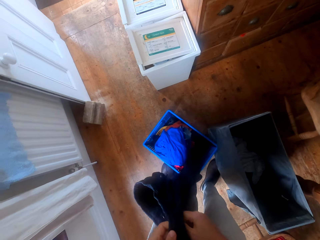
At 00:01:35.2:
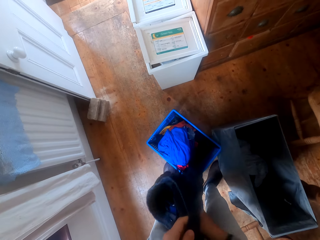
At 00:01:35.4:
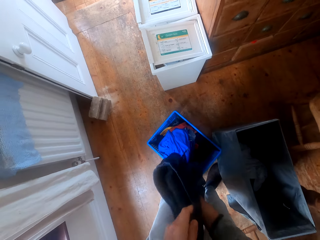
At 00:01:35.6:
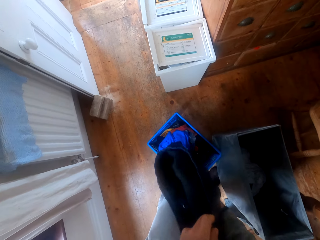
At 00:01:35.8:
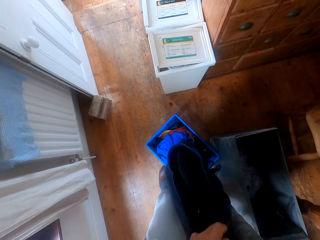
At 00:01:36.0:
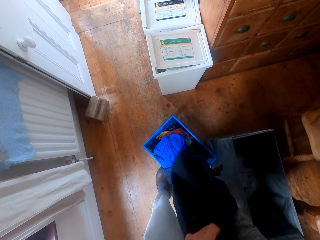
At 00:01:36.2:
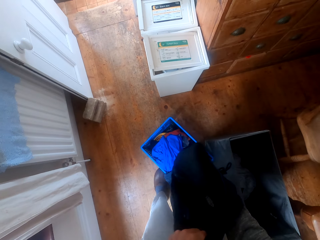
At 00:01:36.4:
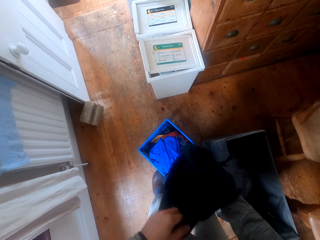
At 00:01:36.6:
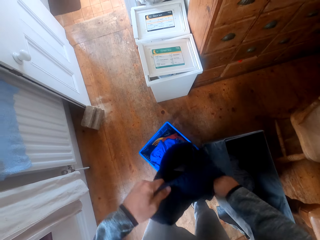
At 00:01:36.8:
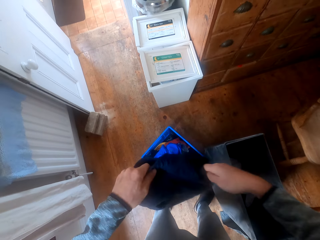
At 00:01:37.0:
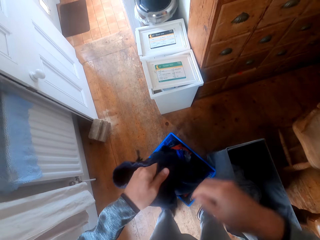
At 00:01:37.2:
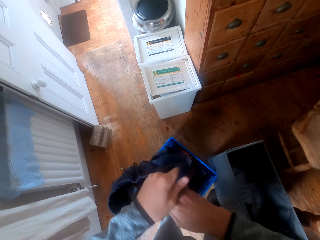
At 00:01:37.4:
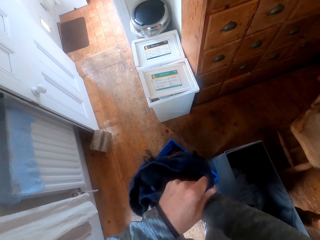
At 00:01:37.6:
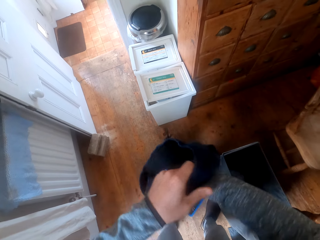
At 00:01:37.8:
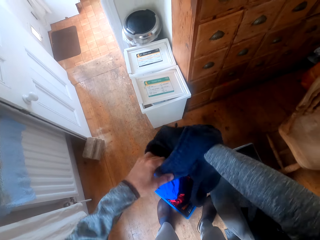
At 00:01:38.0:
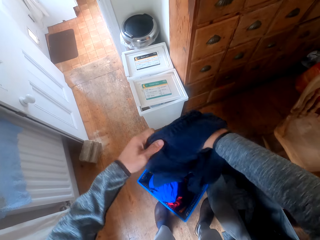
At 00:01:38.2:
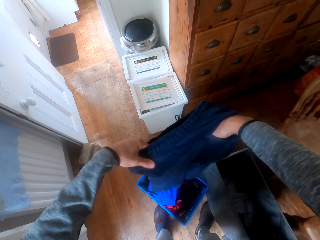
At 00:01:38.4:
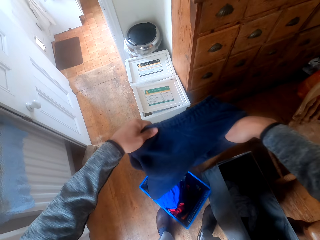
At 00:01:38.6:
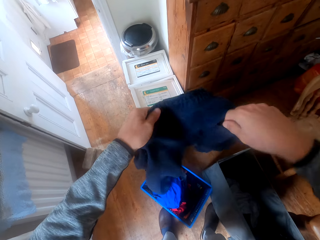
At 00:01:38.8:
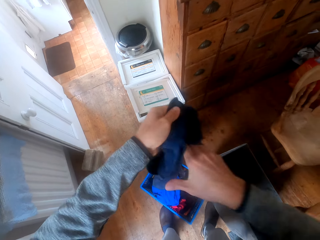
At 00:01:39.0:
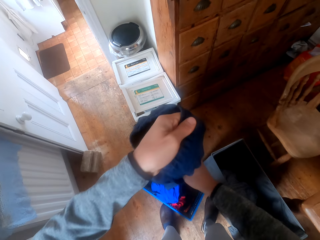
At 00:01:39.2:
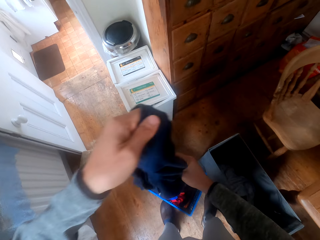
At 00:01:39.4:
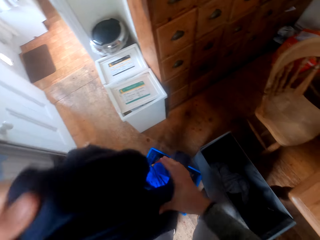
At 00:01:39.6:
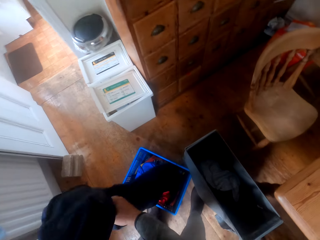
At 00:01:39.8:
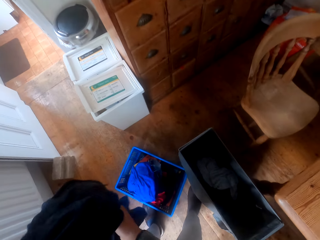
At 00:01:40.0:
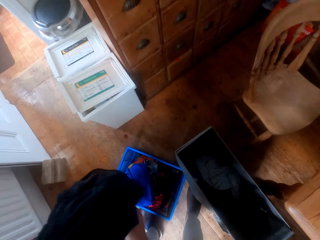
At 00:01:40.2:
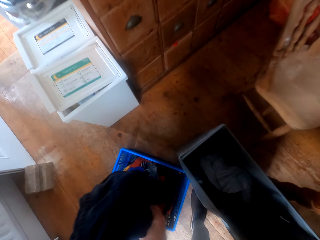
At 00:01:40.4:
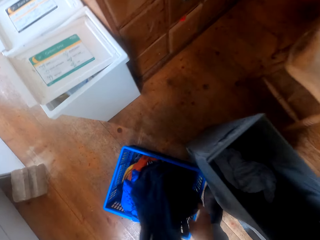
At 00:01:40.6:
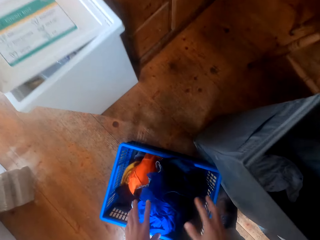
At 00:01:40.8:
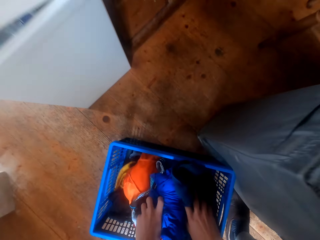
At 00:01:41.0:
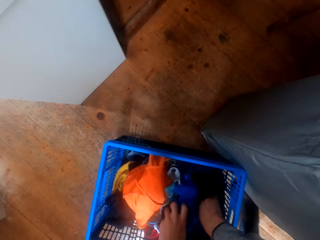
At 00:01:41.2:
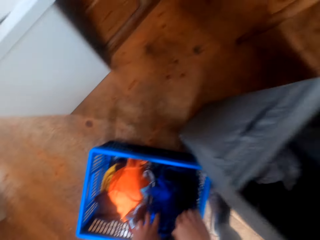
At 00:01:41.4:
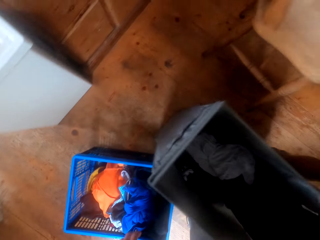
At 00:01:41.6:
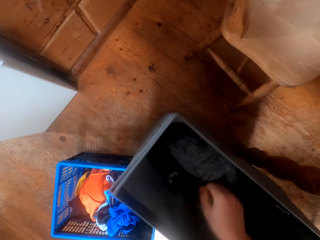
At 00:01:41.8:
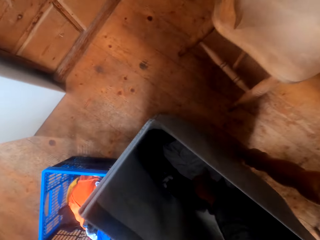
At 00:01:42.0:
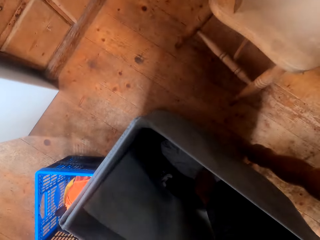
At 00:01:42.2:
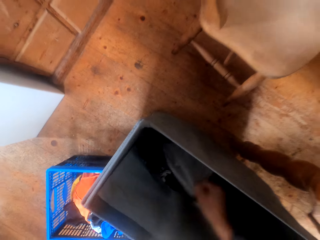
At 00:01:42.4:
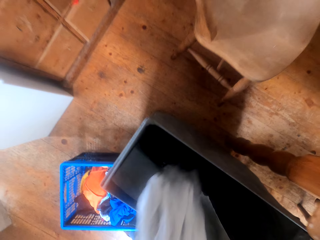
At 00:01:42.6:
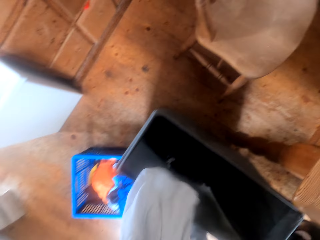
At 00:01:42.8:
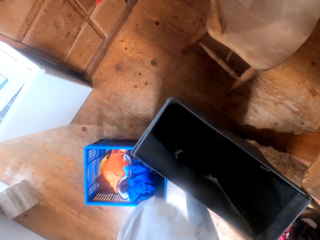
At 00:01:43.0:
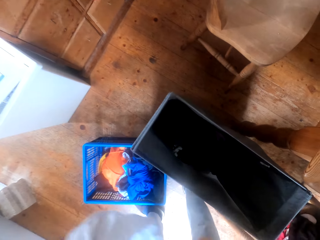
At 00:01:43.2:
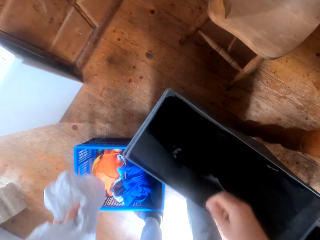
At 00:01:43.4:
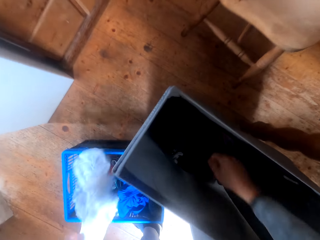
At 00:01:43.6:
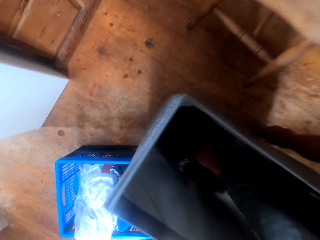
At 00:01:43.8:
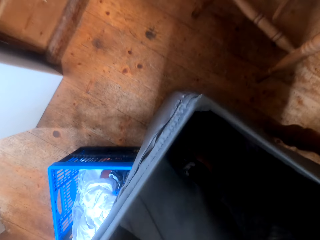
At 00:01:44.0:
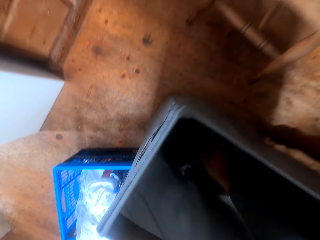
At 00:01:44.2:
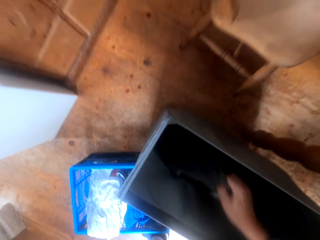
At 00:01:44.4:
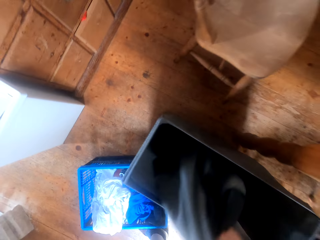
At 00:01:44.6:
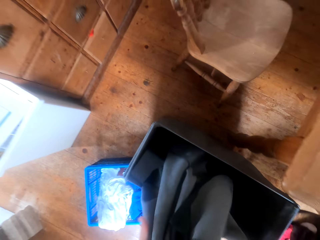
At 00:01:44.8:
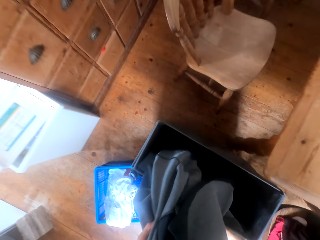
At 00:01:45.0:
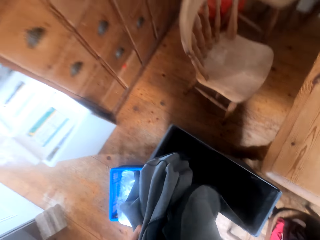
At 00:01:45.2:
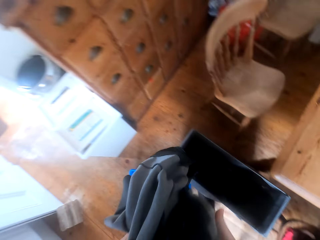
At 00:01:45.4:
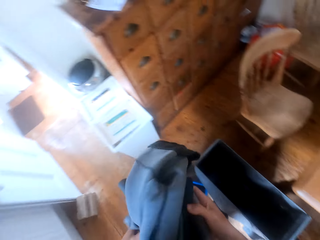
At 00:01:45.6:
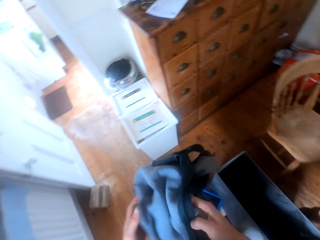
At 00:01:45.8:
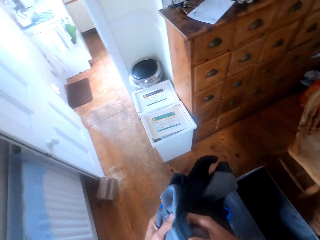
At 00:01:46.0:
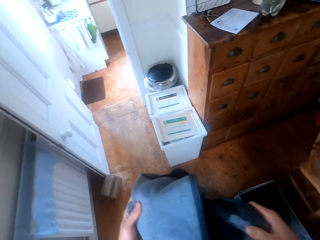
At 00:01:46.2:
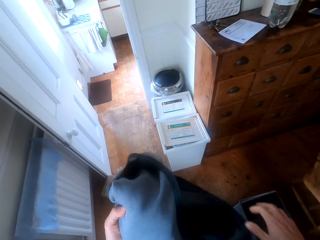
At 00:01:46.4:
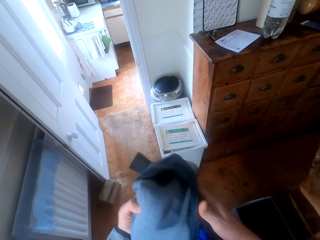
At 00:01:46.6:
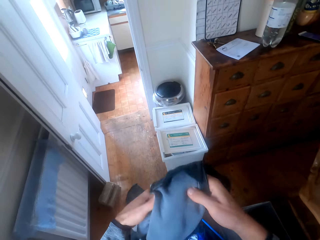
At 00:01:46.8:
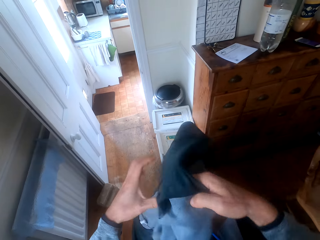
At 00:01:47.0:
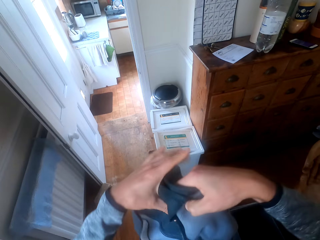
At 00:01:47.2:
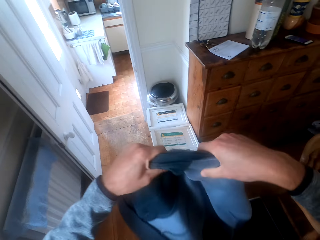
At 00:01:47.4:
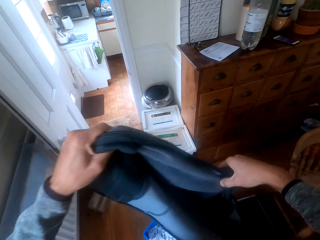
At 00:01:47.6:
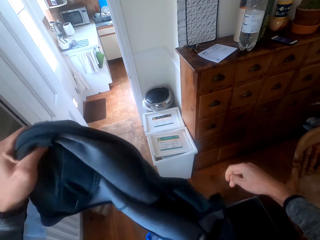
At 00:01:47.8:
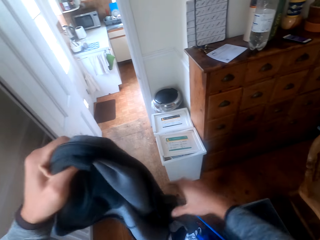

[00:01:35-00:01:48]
The camera wearer puts the cloth in the basket. They grab a cloth.

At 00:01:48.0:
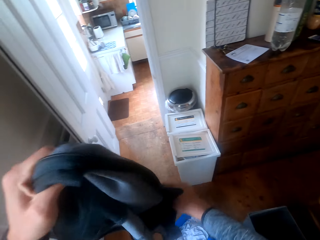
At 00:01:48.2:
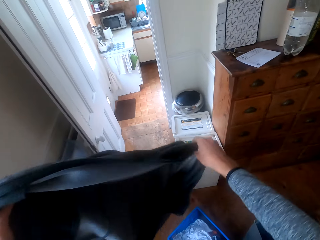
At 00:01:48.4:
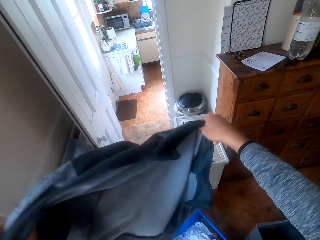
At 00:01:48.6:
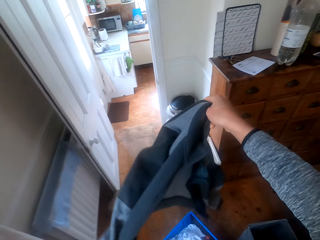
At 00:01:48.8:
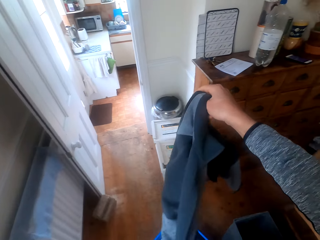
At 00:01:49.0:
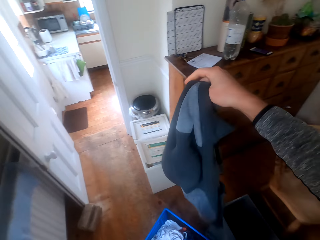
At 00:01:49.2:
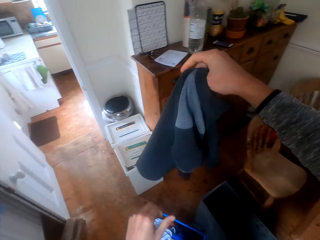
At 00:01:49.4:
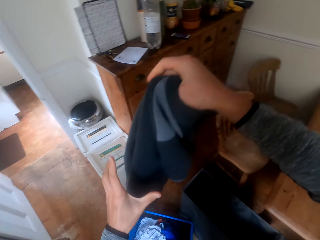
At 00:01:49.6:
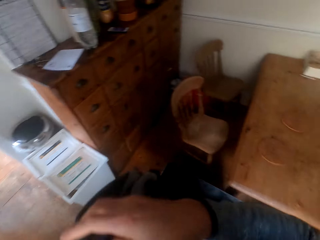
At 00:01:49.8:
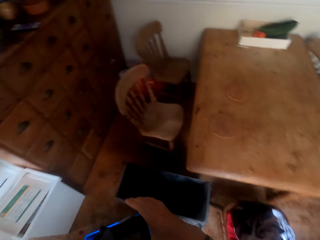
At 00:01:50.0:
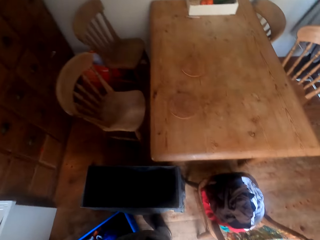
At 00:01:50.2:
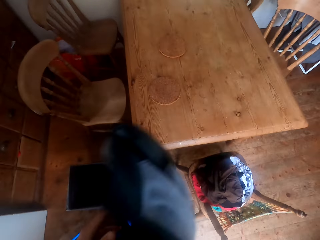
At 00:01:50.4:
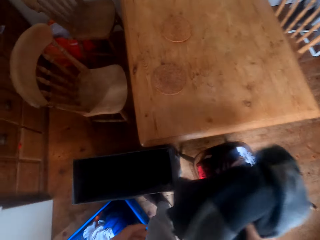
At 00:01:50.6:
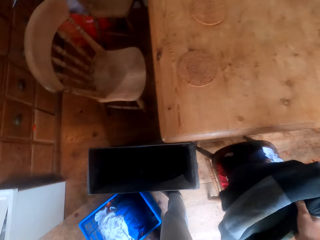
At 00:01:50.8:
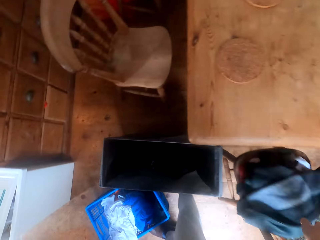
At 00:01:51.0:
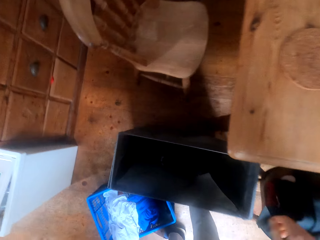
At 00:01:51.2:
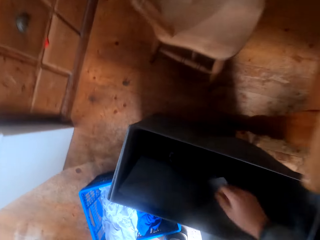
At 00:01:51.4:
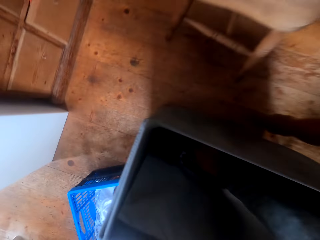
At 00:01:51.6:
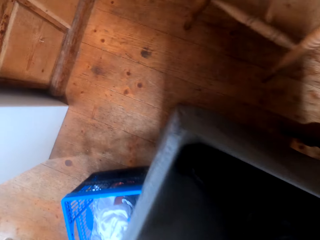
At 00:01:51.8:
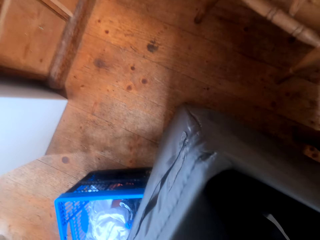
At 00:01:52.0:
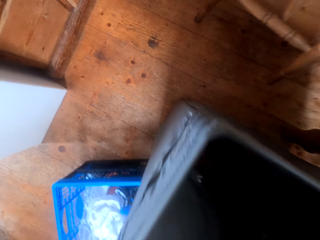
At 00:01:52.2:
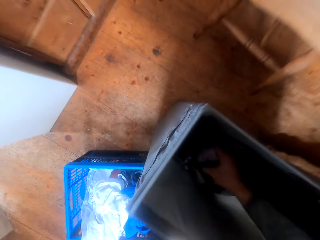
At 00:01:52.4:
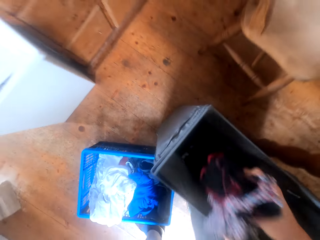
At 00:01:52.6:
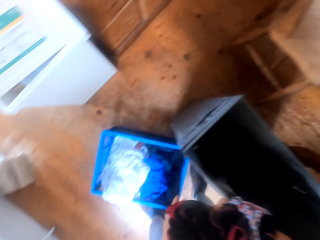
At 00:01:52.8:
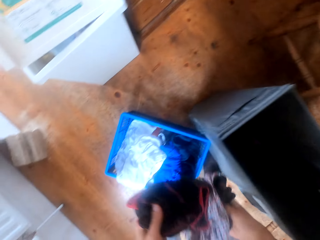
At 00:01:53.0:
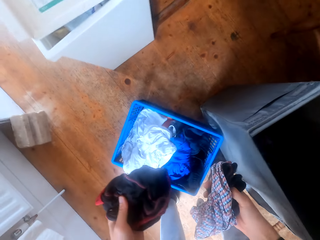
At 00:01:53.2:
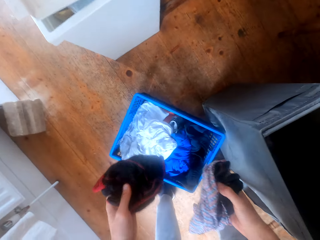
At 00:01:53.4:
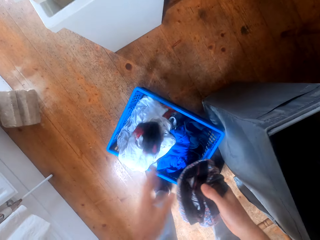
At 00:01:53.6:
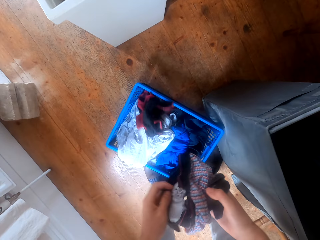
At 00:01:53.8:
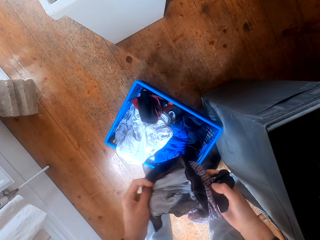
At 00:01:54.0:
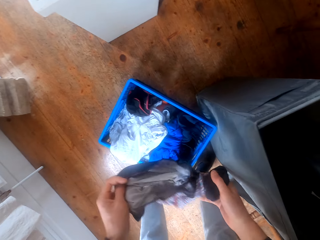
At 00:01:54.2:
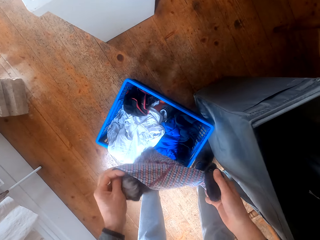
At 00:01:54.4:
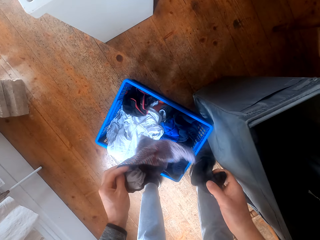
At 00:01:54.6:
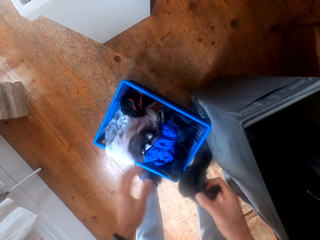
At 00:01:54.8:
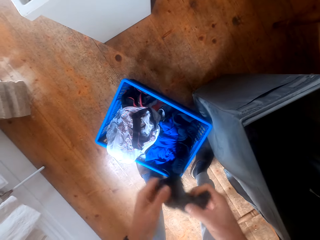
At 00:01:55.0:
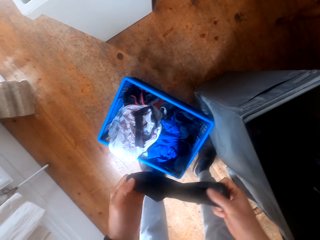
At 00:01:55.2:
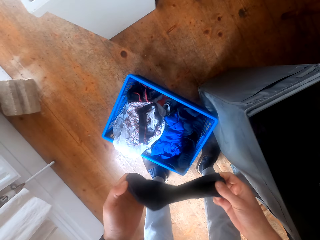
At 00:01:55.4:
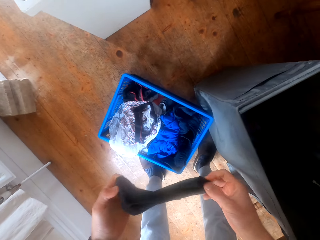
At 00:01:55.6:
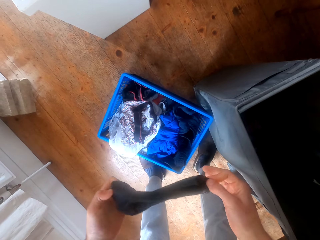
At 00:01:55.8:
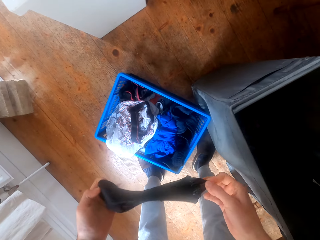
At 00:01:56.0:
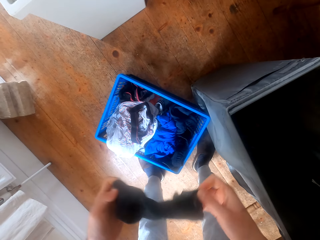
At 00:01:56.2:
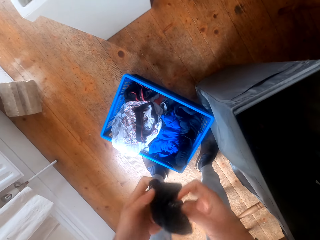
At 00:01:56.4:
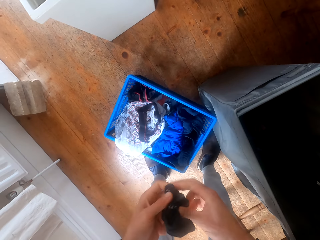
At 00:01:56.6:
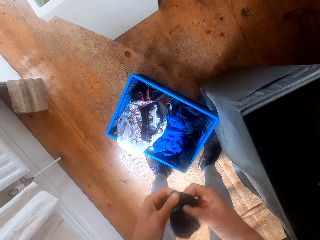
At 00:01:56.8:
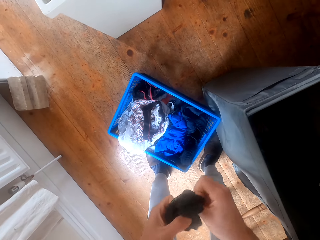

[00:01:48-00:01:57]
The camera wearer puts clothes on the chair. They sort out the clothes in the basket.
